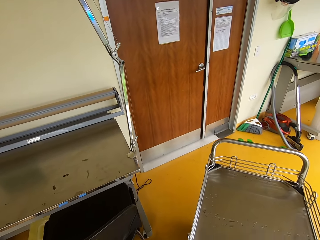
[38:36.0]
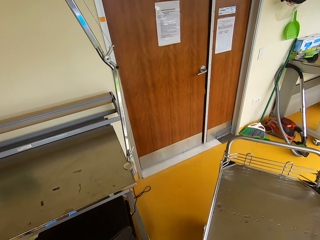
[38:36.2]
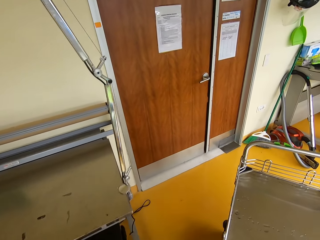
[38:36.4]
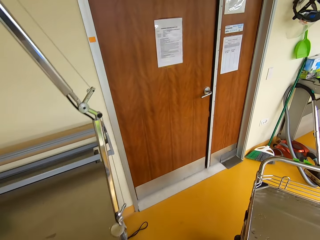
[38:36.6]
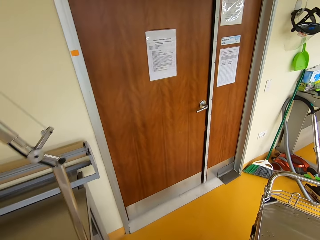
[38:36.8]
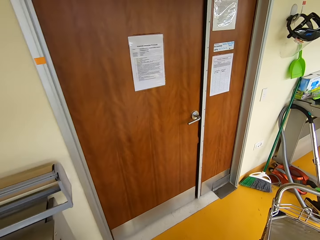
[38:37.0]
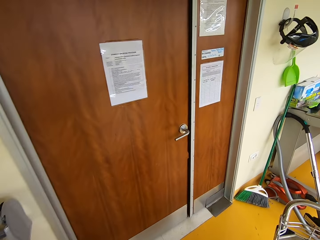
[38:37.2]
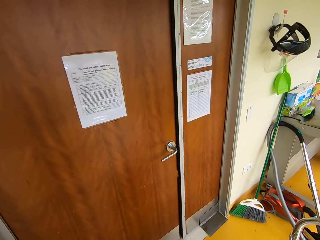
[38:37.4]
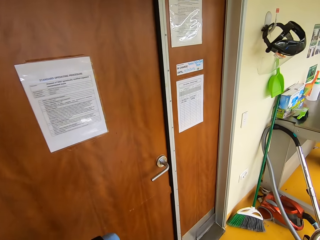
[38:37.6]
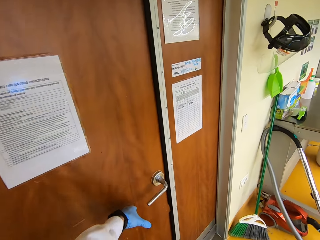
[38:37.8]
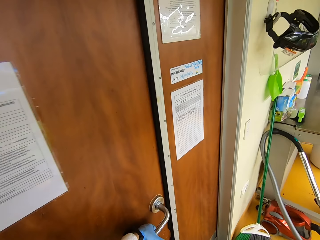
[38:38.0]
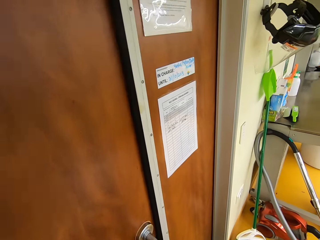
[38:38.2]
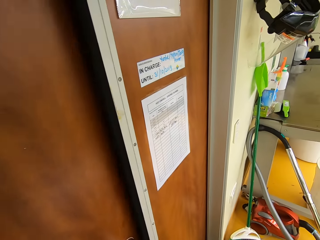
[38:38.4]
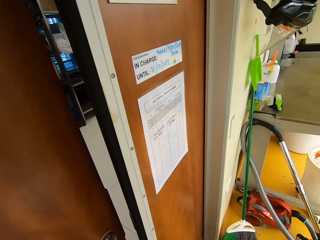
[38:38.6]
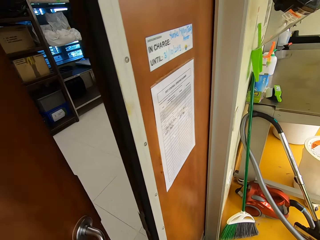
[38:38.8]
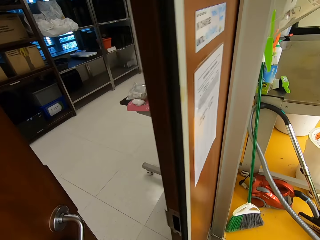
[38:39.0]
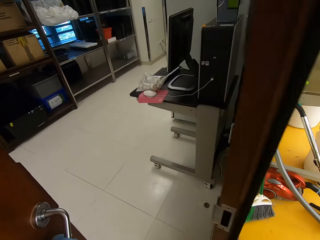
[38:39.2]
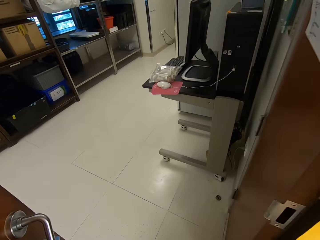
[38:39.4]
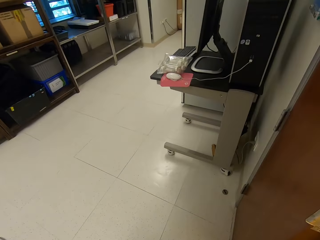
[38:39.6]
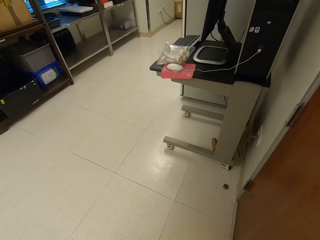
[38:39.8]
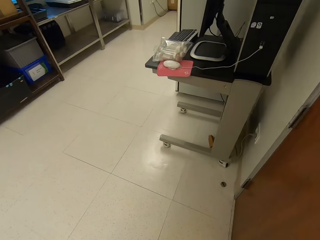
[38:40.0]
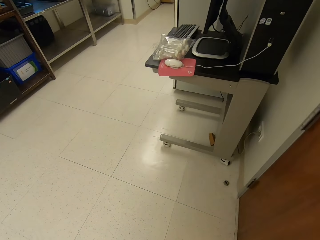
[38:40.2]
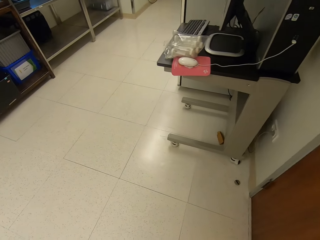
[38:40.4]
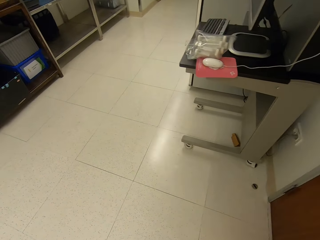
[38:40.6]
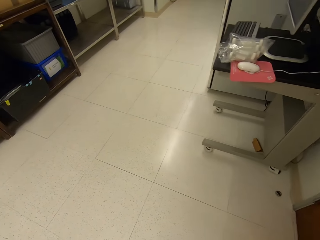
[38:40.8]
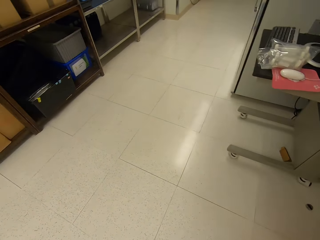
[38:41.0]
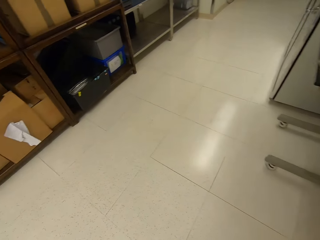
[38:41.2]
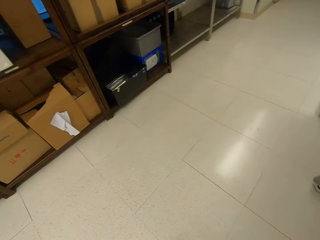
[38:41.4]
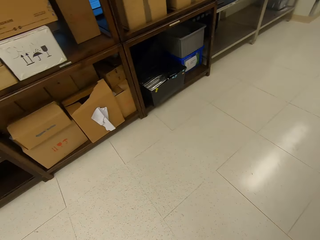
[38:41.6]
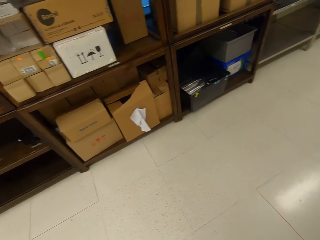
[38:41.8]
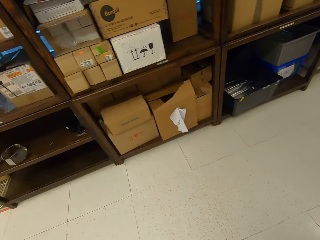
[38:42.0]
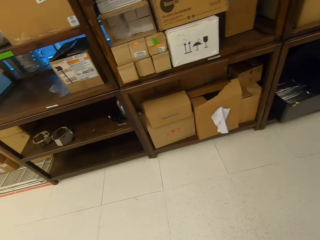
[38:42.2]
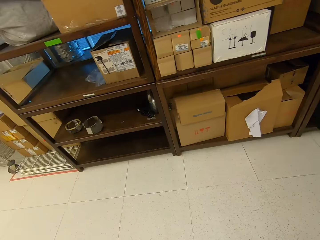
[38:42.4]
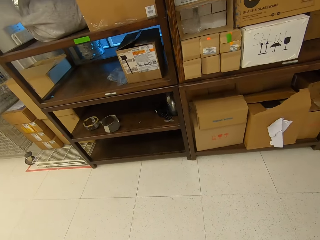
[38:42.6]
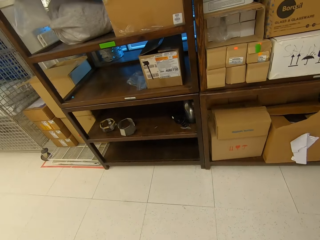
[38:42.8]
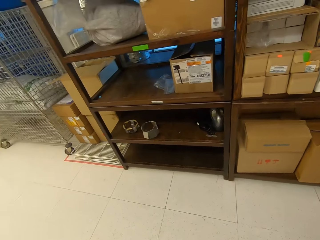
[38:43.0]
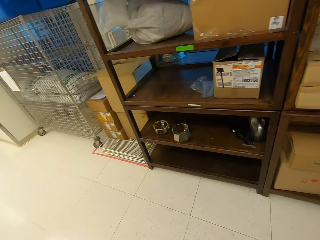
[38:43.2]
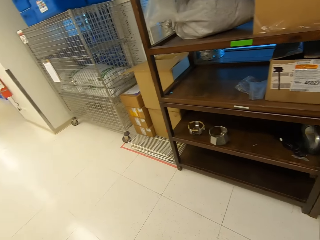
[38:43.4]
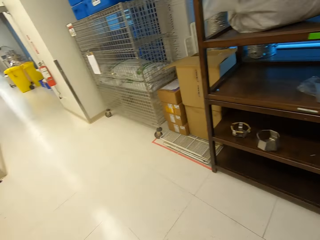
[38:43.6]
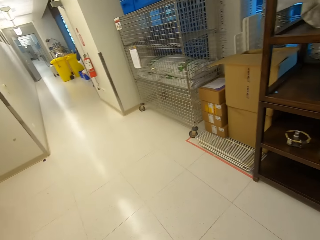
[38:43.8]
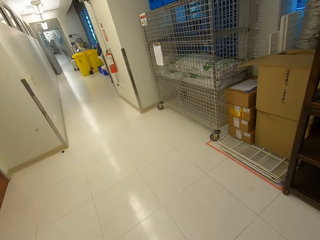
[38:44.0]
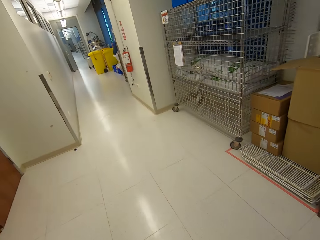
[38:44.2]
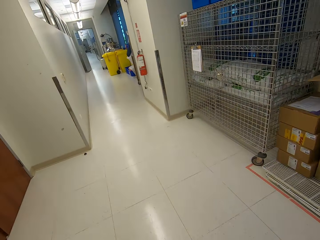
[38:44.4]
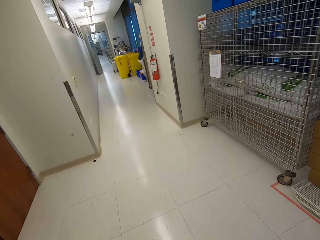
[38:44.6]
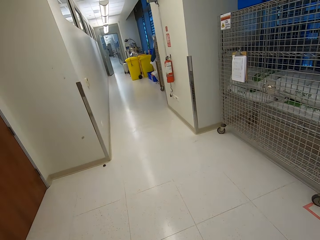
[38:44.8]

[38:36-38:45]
The camera wearer pulls the trolley. They push the trolley, open a door. They hold a door knob. They walk in a room.

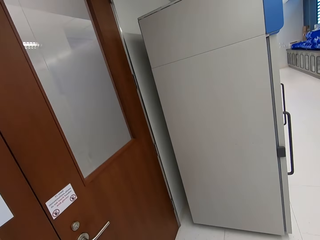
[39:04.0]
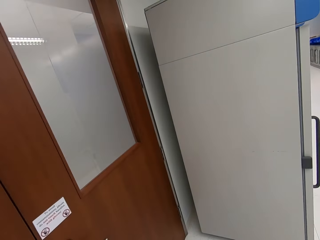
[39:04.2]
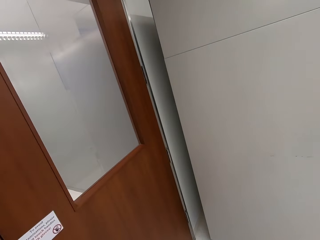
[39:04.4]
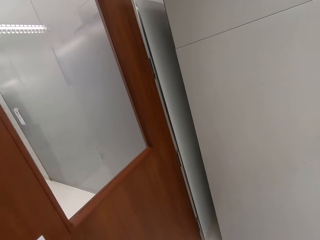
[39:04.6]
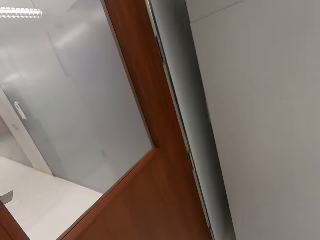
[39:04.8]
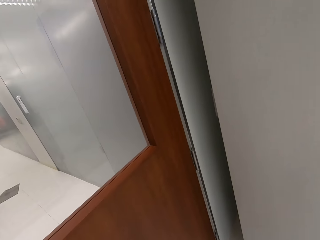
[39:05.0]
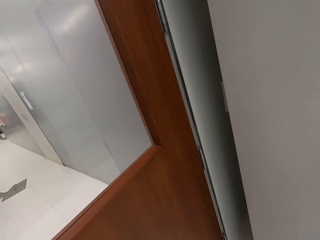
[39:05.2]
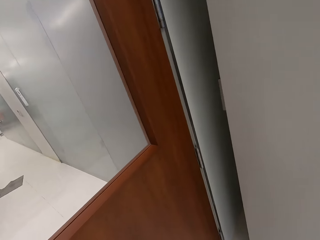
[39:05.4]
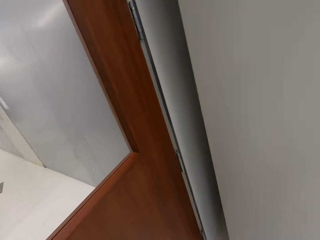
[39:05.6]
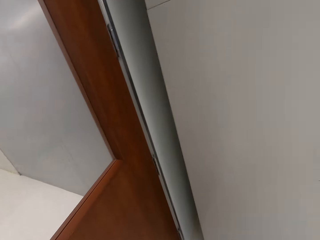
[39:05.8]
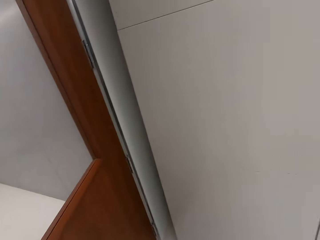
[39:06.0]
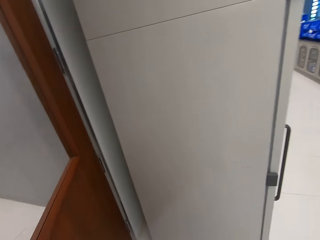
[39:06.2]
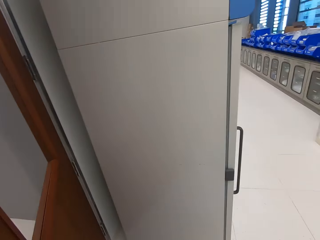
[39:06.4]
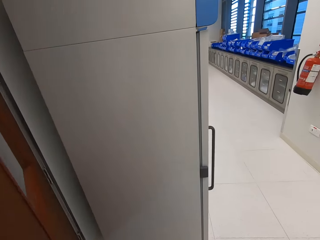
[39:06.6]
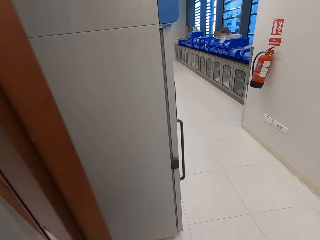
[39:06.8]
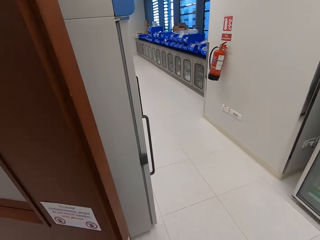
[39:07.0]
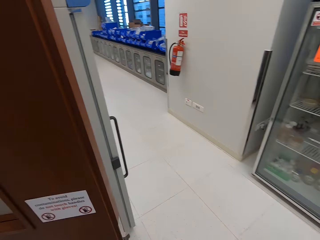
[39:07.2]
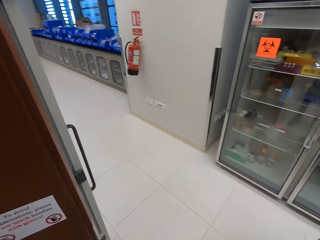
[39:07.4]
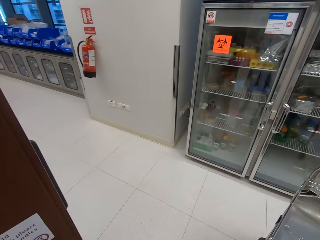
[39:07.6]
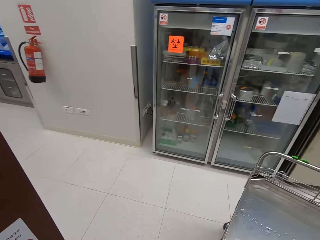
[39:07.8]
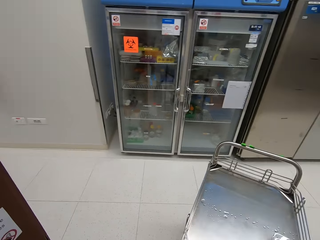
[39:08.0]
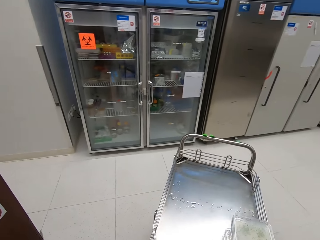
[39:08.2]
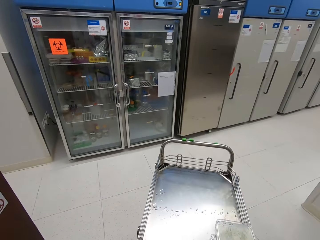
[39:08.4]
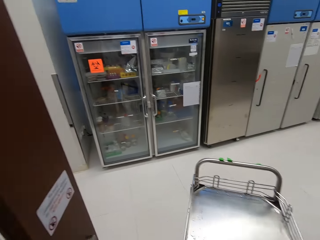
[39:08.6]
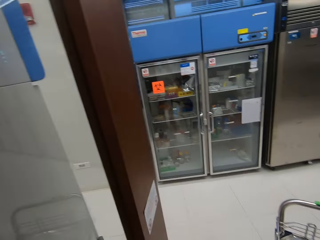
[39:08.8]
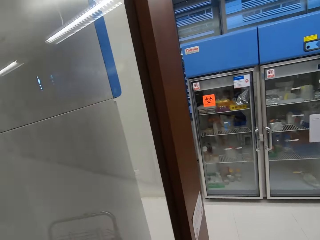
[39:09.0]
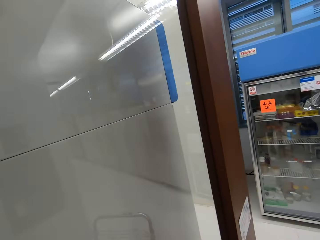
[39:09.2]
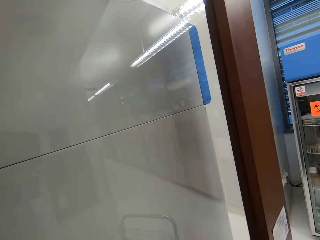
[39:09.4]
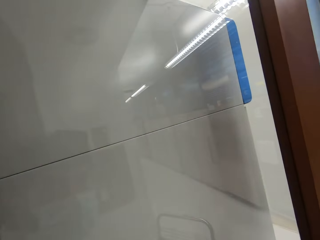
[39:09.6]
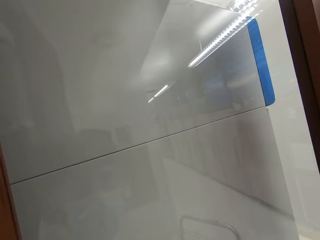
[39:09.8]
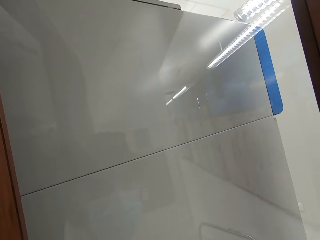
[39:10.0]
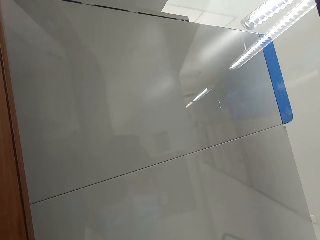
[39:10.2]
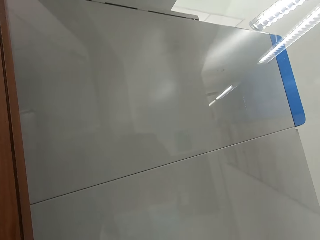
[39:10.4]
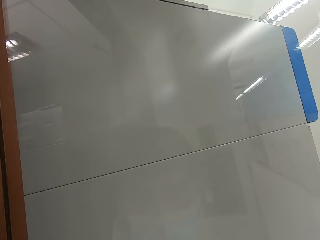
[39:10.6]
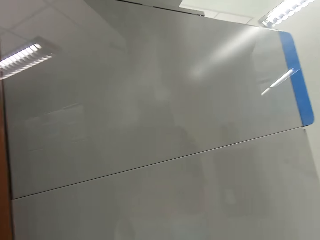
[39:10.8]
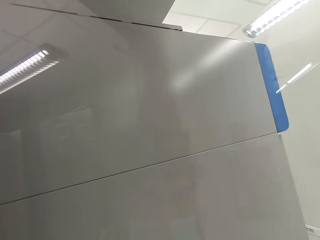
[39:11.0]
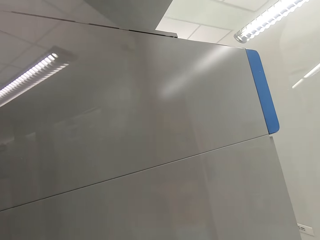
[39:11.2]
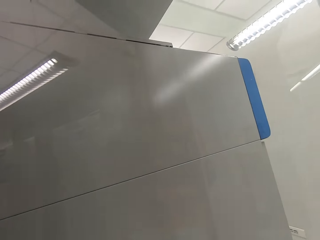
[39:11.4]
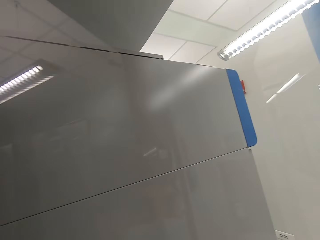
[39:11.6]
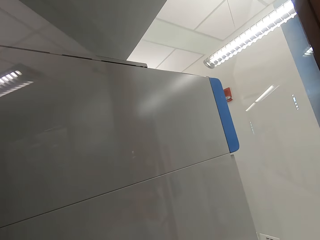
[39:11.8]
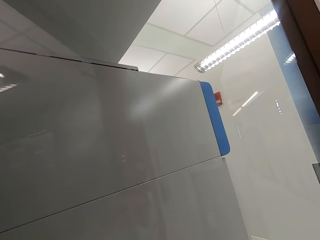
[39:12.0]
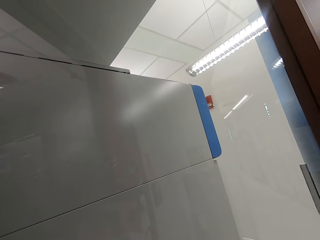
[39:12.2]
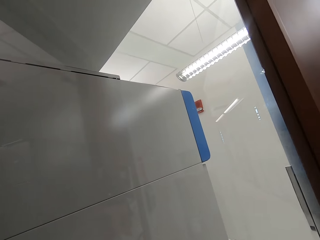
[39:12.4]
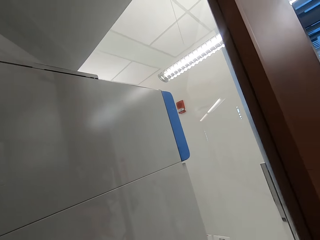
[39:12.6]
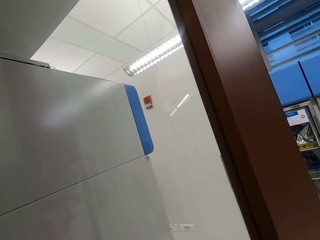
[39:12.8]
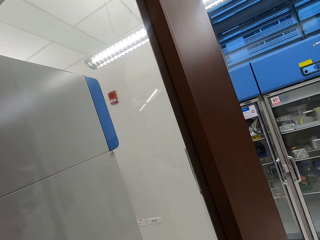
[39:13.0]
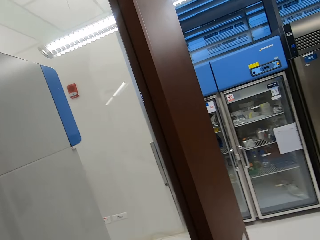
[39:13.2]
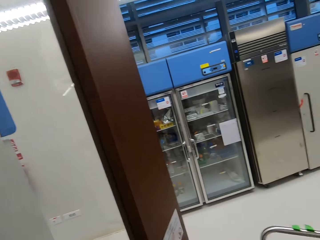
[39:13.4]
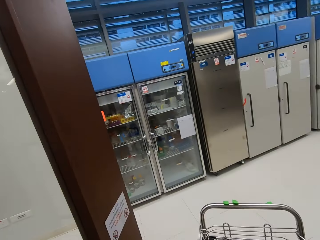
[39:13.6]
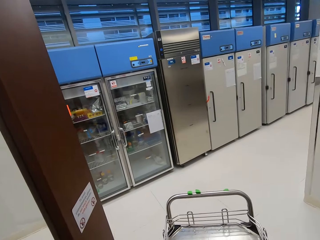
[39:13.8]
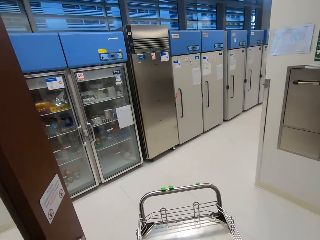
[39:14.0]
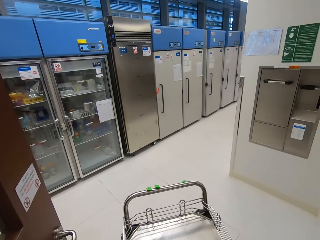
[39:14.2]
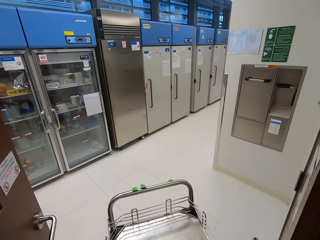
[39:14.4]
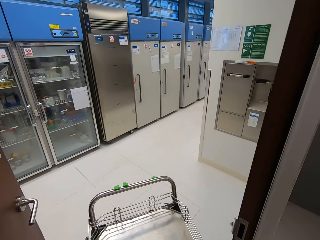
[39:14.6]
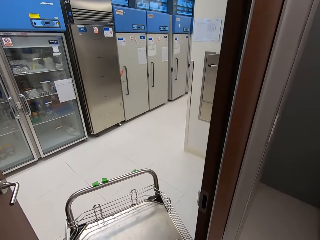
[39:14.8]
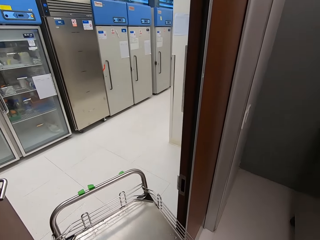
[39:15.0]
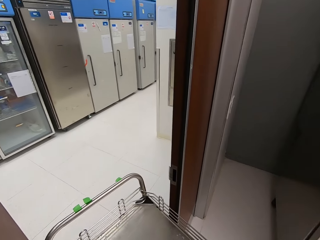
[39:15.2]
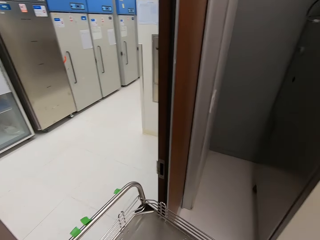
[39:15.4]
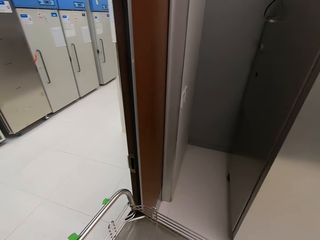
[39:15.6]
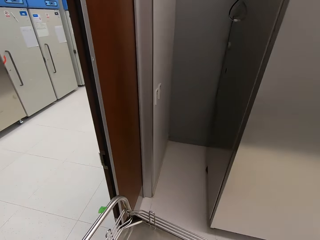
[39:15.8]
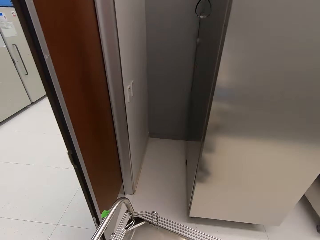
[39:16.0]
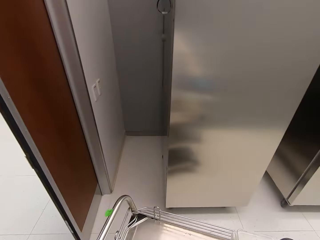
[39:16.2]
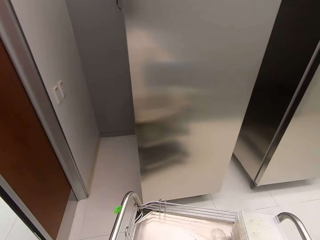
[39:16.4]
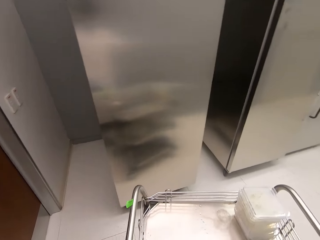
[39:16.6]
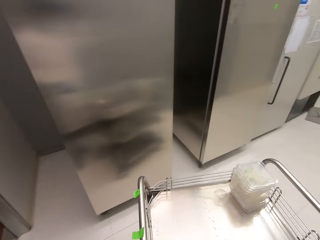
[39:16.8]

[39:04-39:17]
The camera wearer opens another door. They enter a room with the trolley. They push the trolley.
